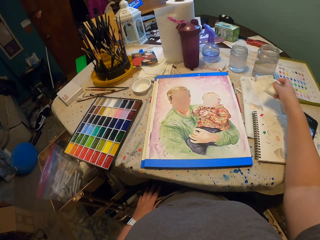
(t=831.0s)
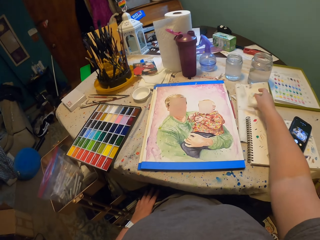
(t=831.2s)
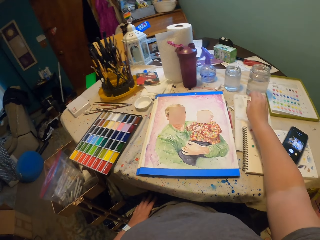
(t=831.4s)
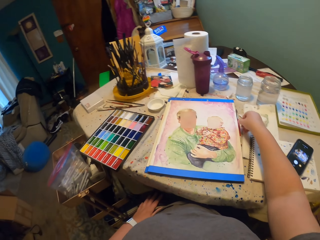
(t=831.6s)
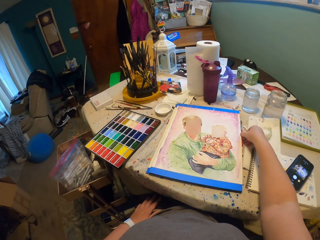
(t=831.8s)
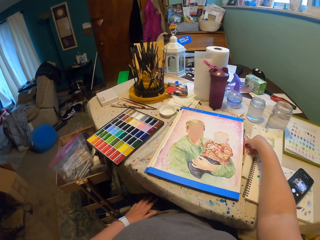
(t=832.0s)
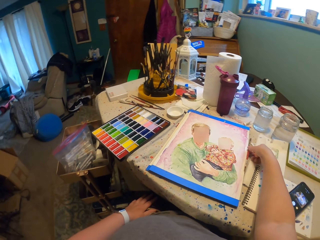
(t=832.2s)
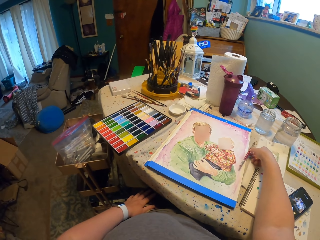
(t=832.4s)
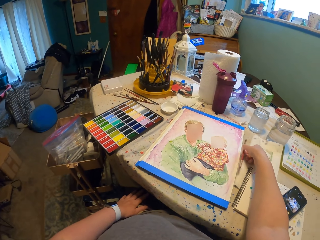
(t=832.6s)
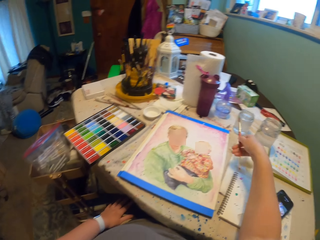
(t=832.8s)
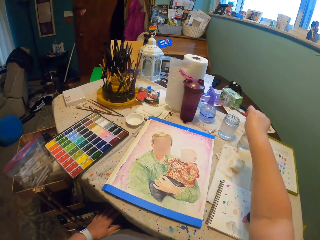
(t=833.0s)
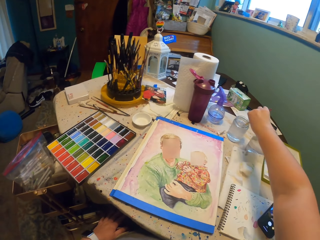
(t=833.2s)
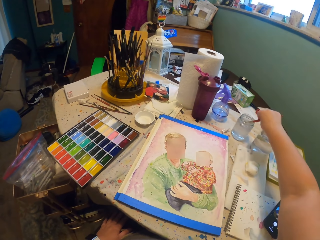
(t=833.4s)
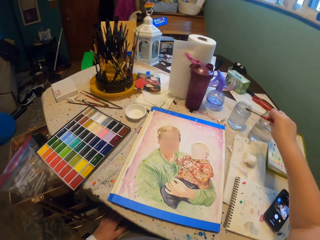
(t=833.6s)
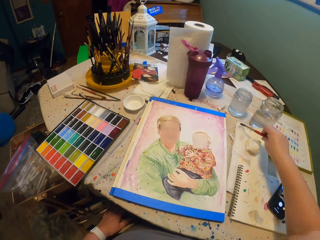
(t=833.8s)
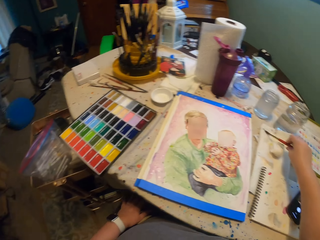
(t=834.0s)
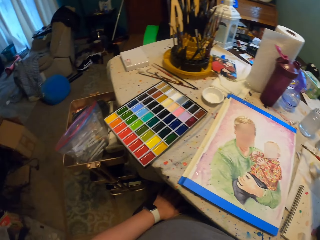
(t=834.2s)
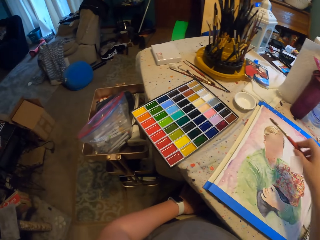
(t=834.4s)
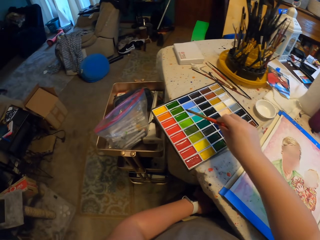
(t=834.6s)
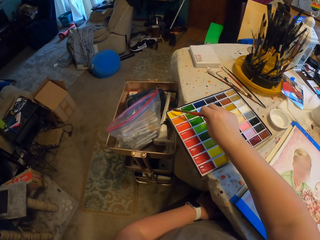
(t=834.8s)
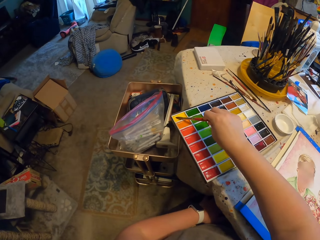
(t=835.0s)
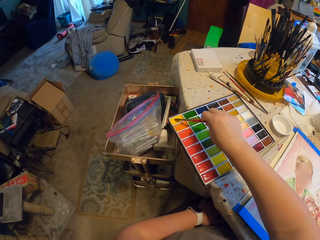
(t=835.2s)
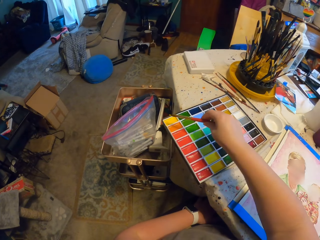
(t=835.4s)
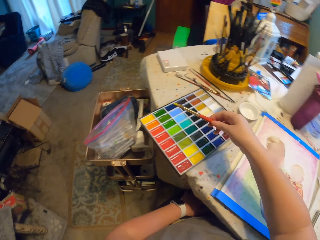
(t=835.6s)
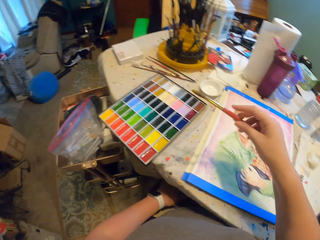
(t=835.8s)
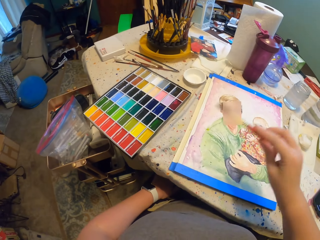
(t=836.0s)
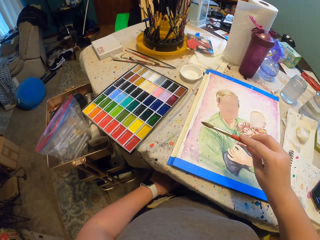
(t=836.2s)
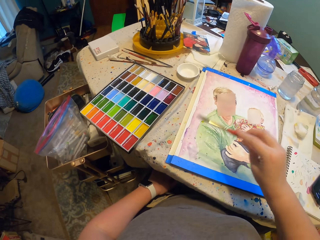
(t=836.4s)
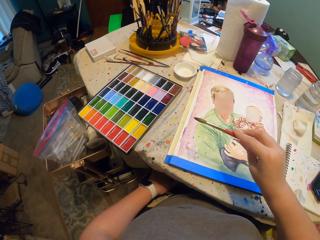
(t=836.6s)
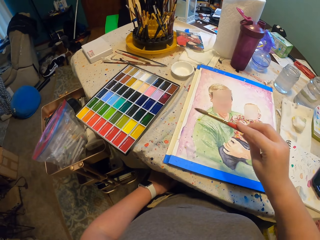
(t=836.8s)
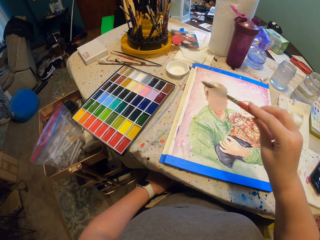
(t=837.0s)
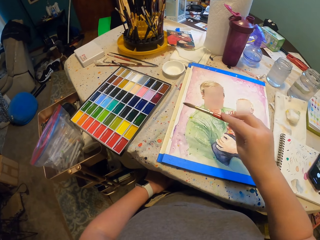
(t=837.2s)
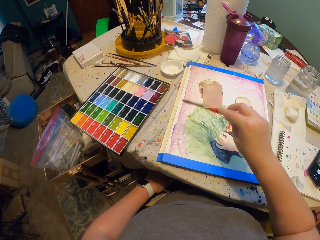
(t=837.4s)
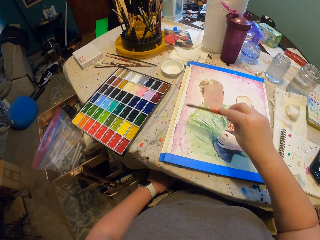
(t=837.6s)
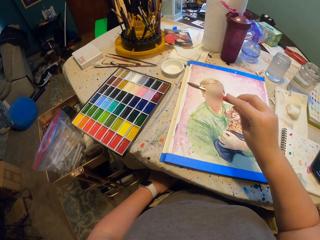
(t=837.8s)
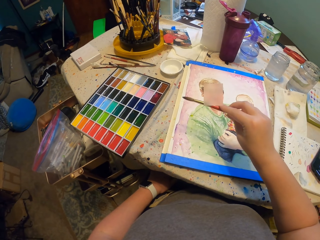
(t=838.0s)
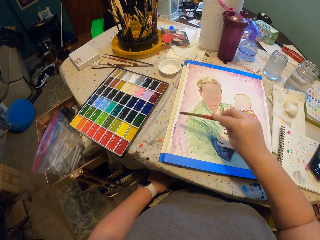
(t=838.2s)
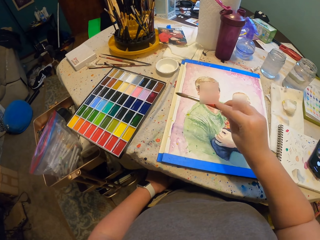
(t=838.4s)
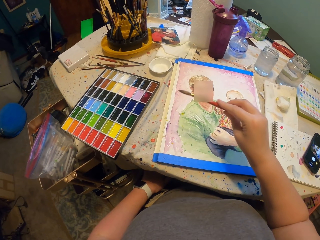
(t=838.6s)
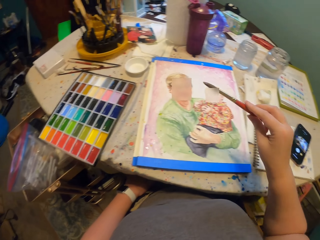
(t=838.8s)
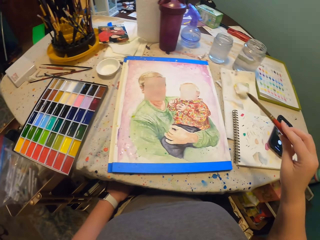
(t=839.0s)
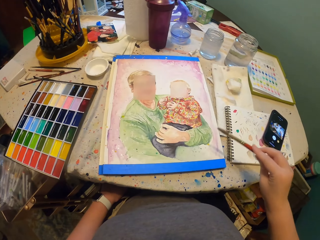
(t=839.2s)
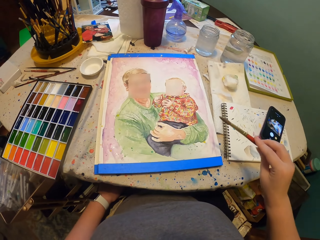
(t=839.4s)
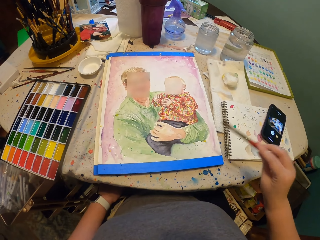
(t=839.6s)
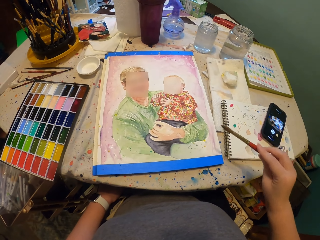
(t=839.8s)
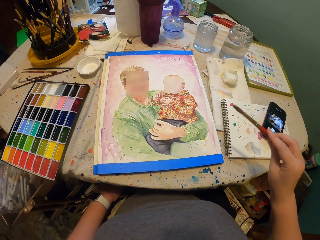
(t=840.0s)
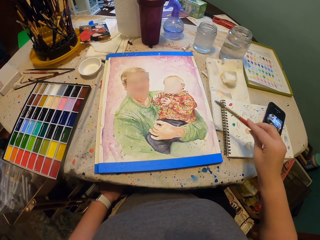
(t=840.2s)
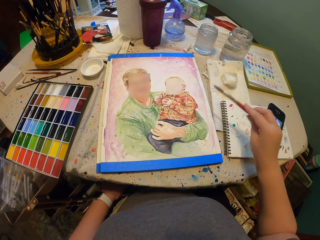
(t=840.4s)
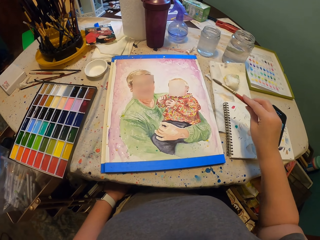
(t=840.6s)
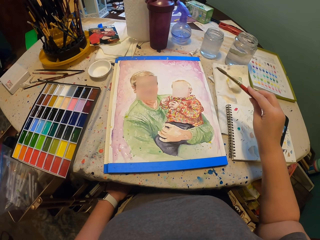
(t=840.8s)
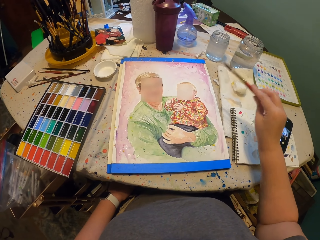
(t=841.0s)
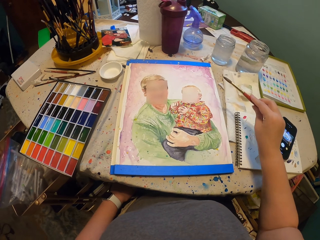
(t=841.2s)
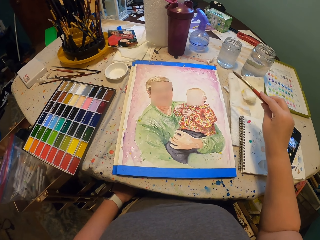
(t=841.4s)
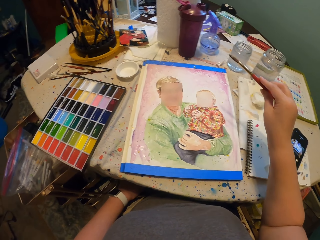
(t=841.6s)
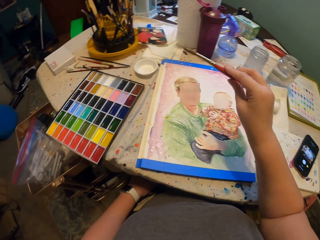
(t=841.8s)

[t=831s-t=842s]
The camera wearer puts the paper or cloth down. They take the painting pen. They dip the painting pen in water. They move the painting pen on the book. They put the painting pen in the paint. They shake the paint on the book.

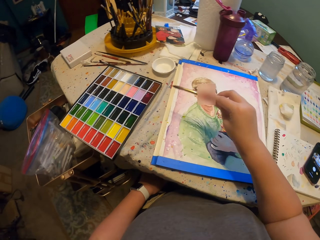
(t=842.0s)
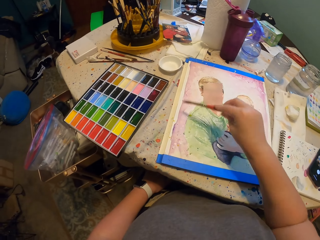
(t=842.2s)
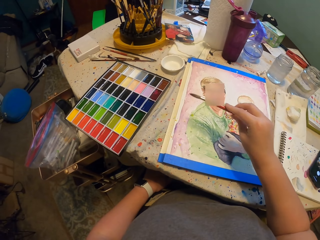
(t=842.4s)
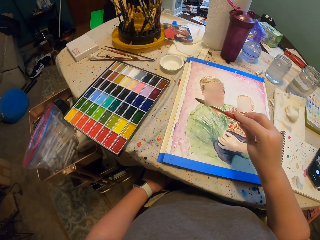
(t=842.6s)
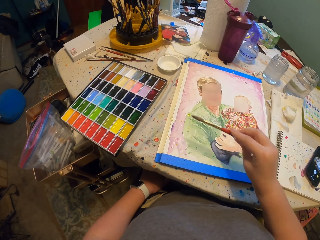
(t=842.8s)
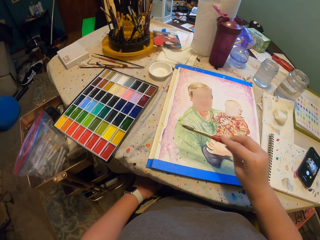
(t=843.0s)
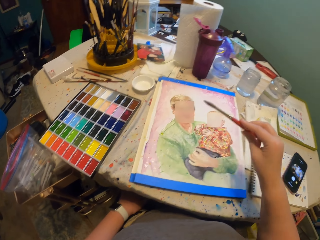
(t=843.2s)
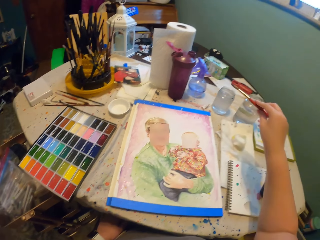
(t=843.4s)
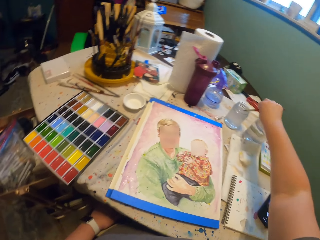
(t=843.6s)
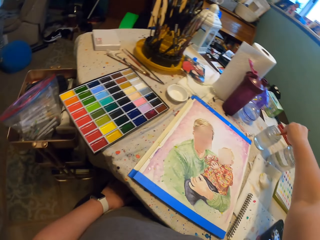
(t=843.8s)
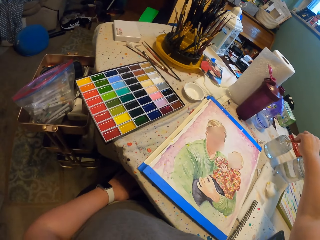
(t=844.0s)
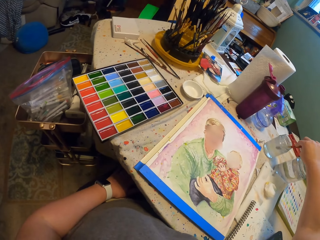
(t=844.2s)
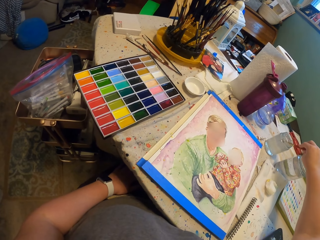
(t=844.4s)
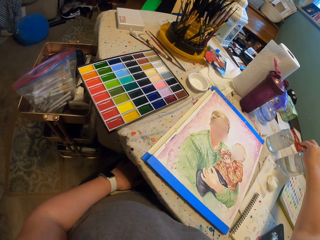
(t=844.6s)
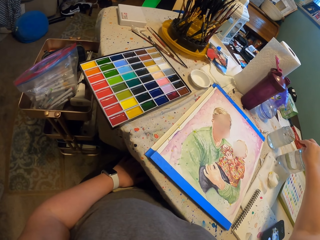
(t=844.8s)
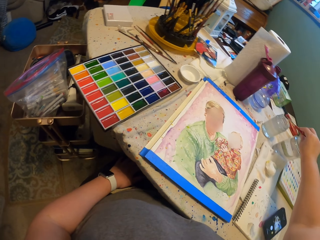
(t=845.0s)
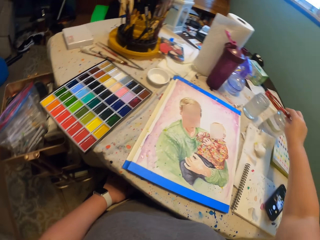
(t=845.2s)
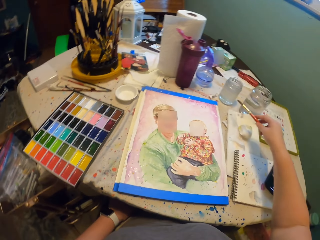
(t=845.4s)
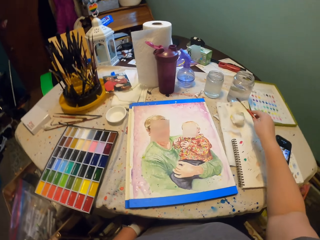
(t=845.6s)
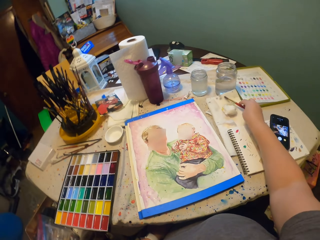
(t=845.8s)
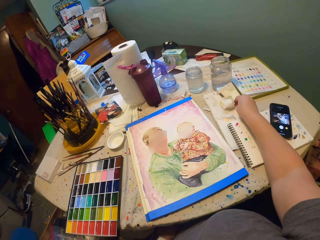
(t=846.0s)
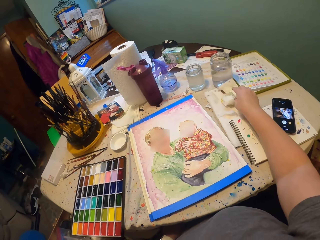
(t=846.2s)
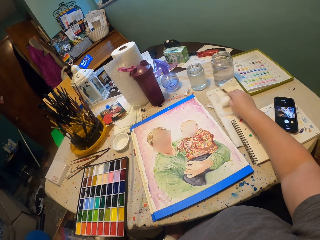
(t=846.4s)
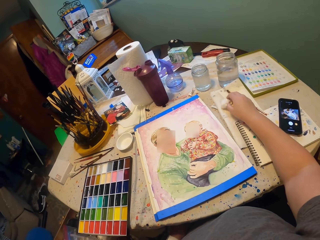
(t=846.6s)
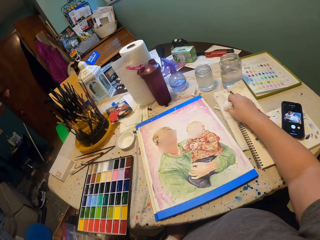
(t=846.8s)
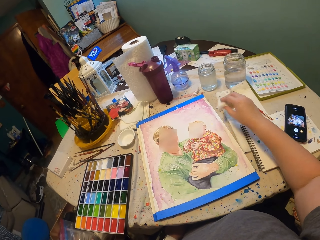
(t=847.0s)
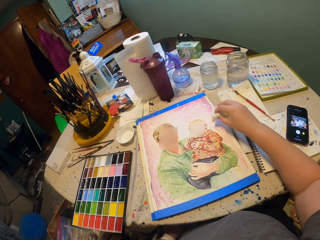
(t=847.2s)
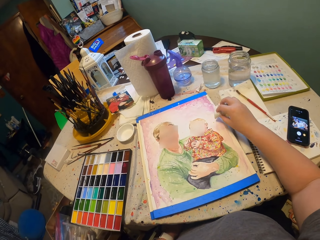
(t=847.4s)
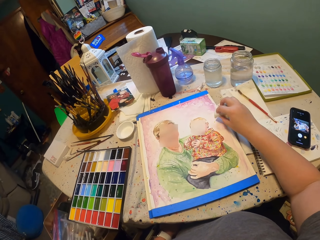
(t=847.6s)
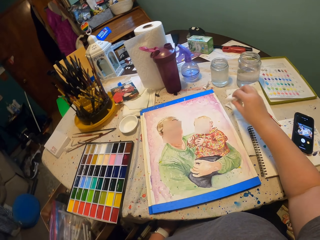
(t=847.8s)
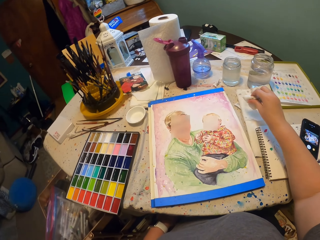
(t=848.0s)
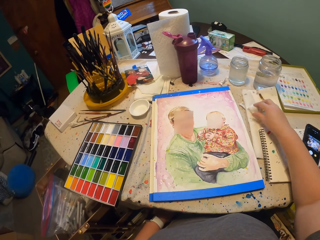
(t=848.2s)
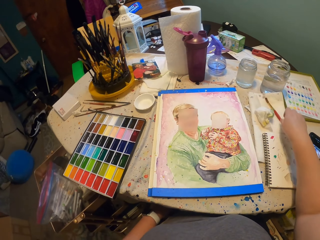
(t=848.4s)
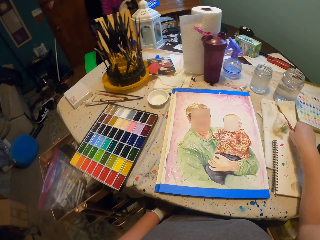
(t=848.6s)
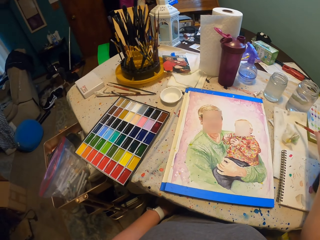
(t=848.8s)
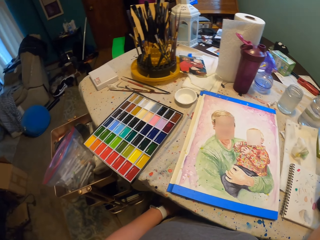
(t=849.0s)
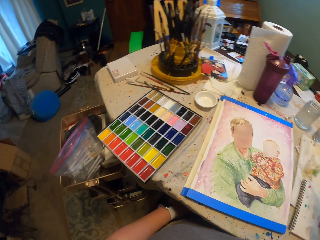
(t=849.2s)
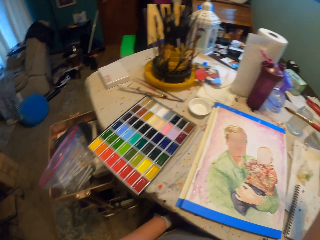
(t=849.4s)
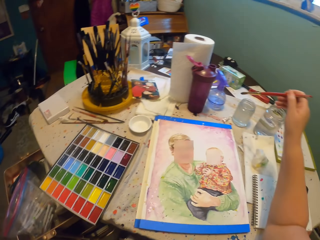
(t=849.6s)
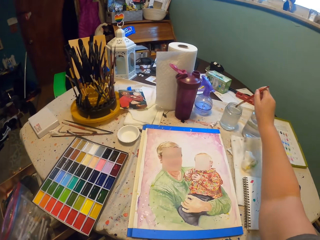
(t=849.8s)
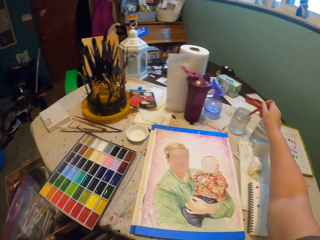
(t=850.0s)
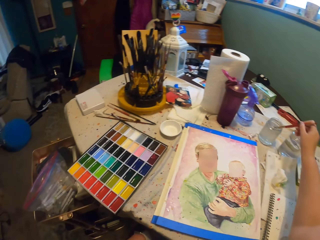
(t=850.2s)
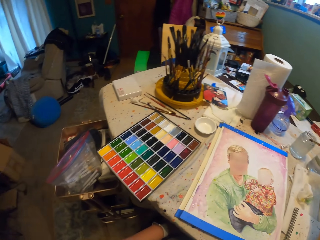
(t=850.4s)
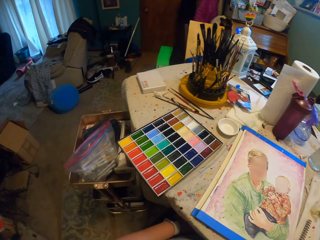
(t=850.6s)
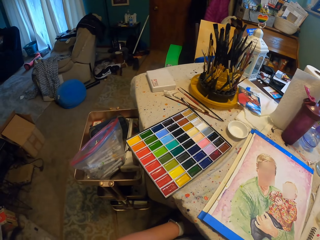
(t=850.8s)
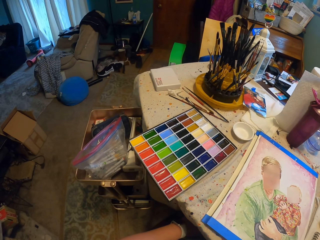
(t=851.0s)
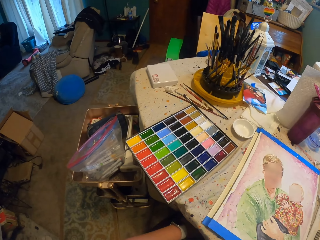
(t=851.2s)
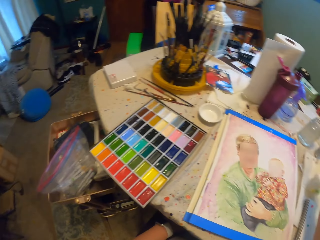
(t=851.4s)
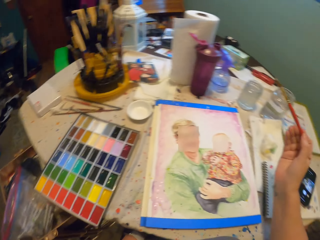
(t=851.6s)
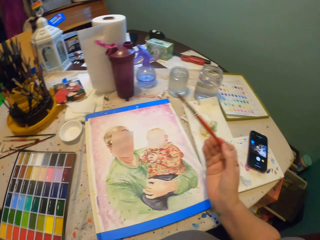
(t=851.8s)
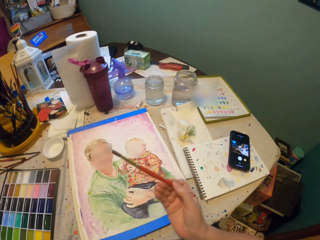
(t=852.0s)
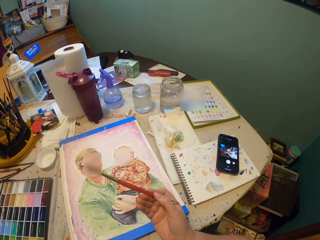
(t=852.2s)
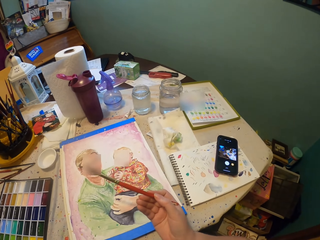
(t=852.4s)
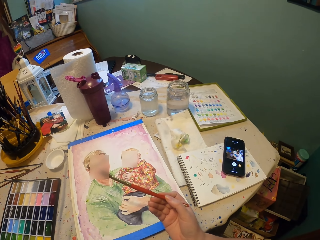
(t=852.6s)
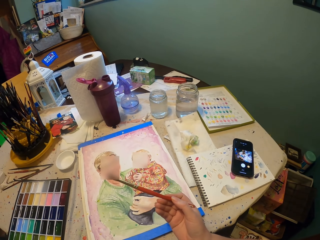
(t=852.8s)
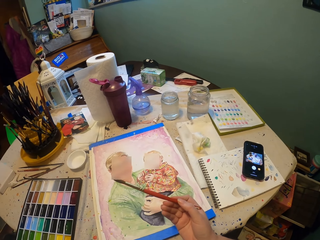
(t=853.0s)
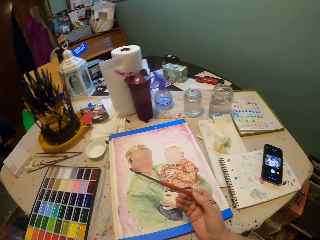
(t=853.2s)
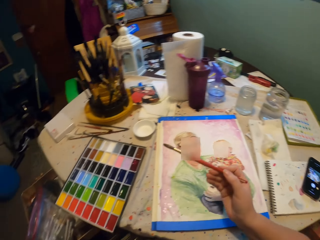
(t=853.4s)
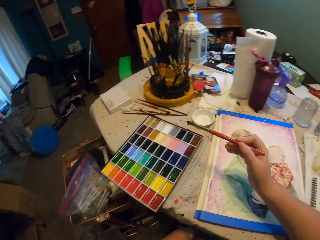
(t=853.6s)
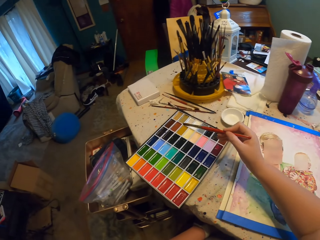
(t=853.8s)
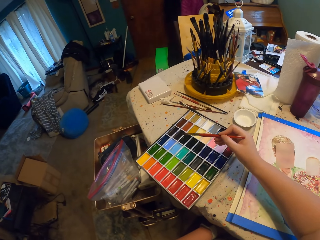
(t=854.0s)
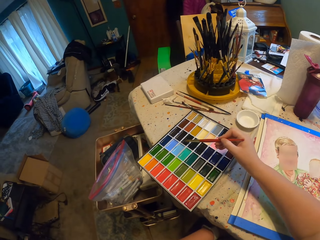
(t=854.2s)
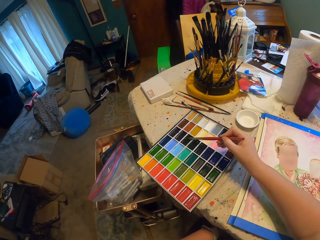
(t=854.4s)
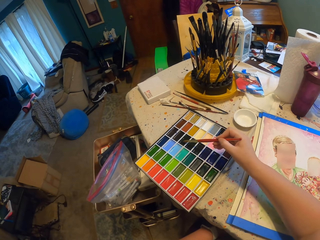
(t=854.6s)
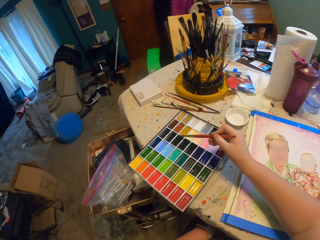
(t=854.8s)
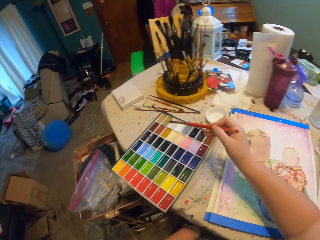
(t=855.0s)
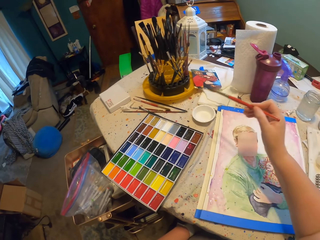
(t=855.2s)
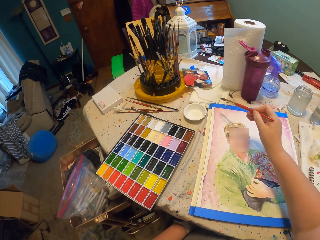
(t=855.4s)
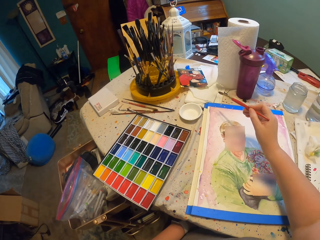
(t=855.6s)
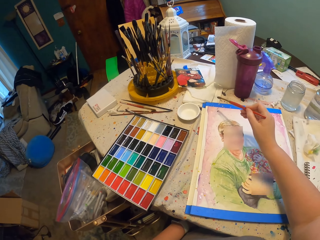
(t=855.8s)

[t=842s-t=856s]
The camera wearer dips the painting pen in the water. They put the painting pen down on a paper. They take the small paper or cloth. They wipe the paint on the paper. They put the paper down. They take the painting pen. They dip the painting pen in water. They move the painting pen on the painting book. They dip the painting pen on the paint on the box.
